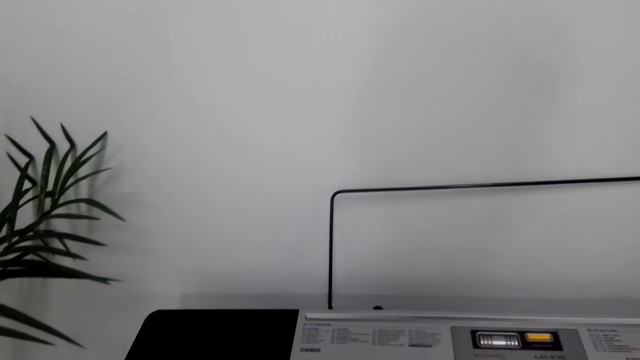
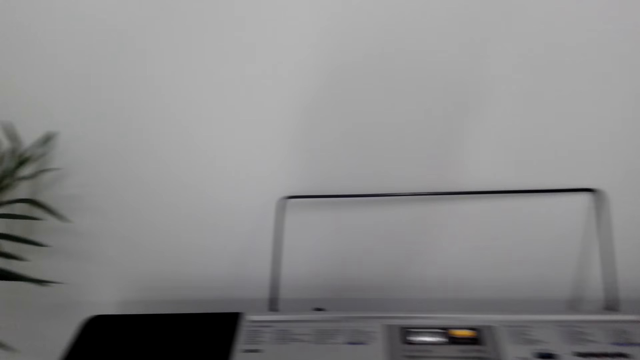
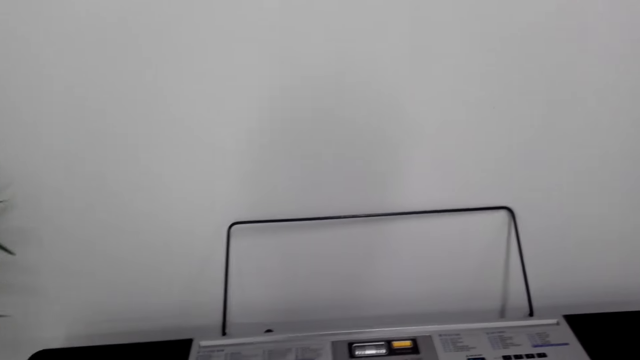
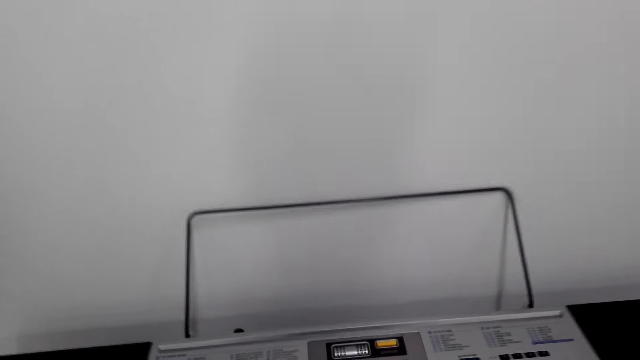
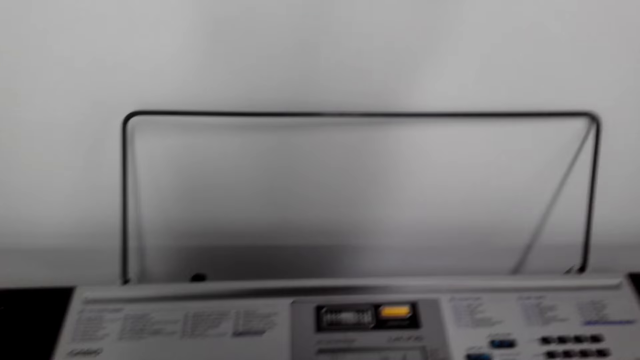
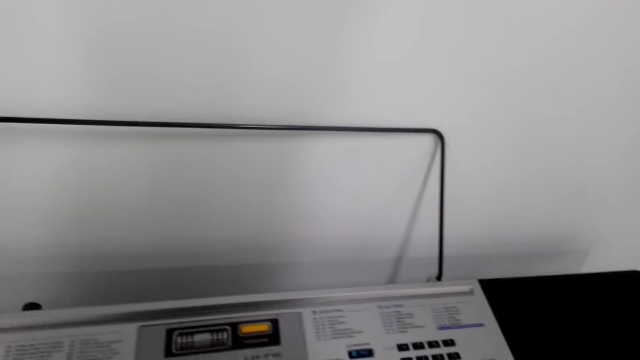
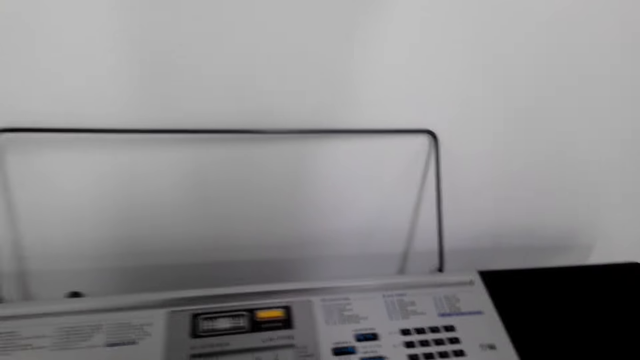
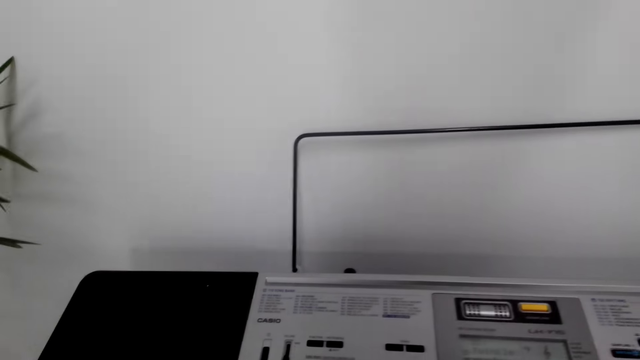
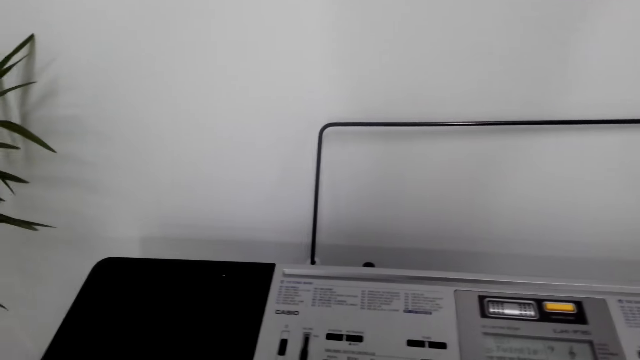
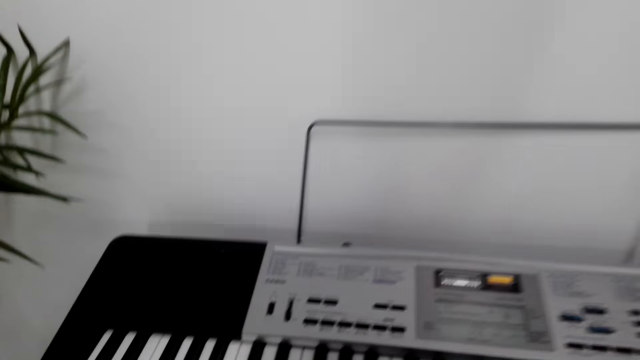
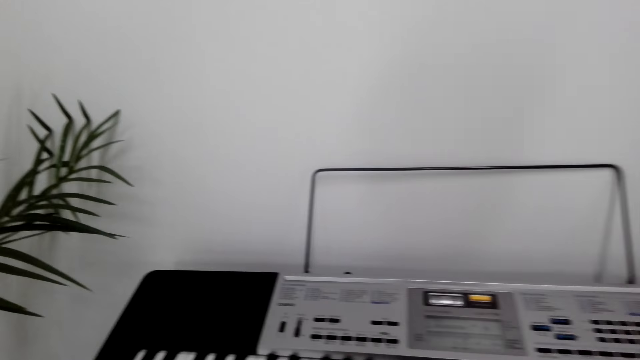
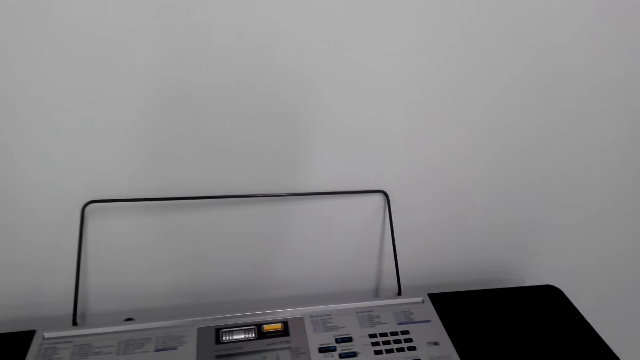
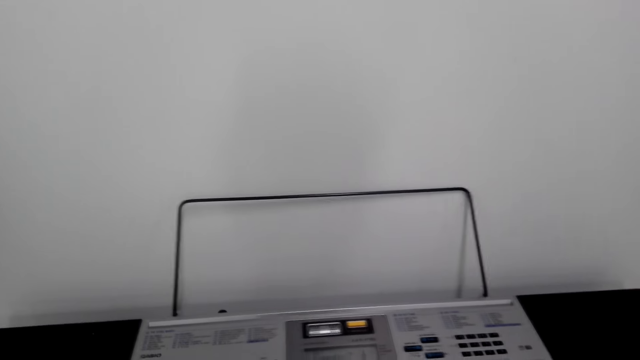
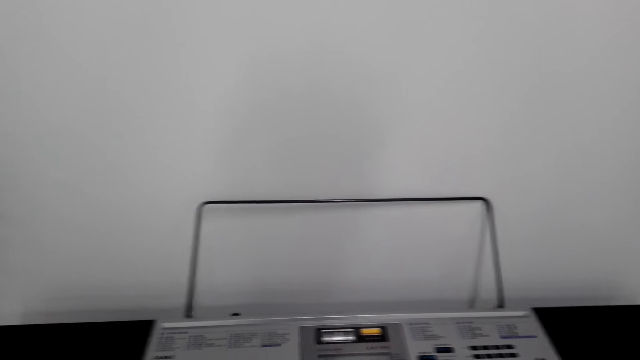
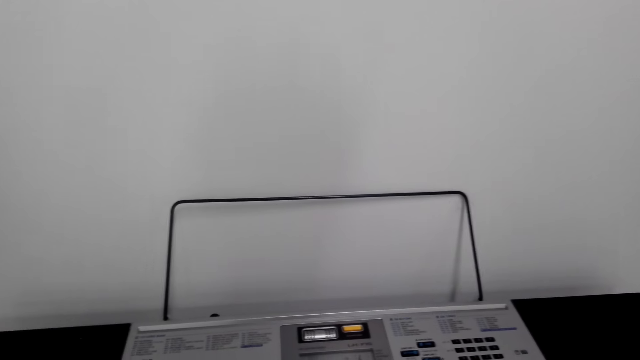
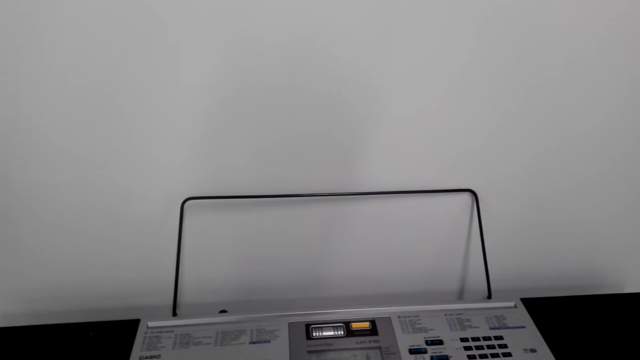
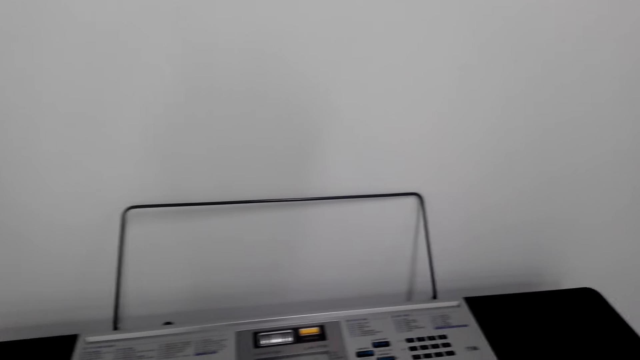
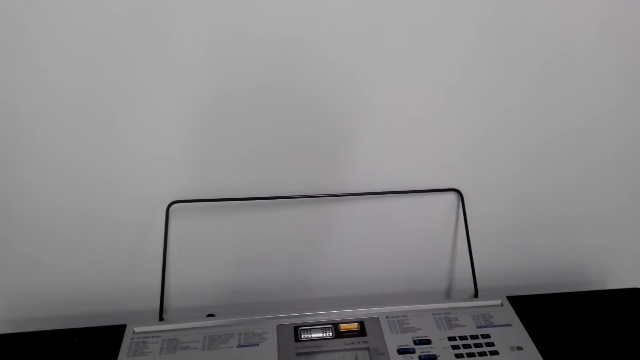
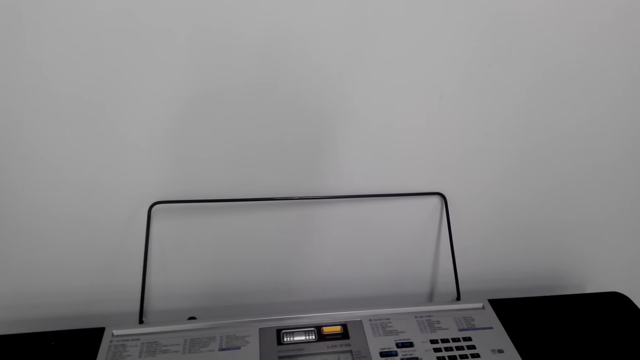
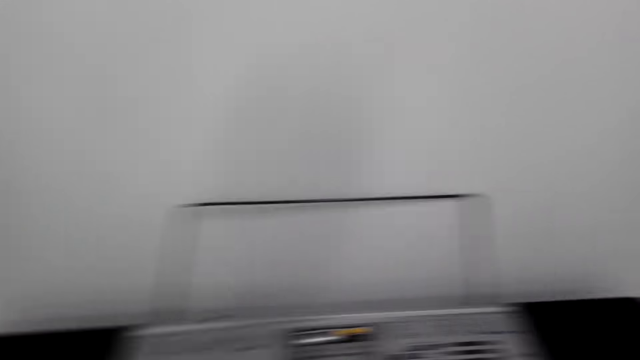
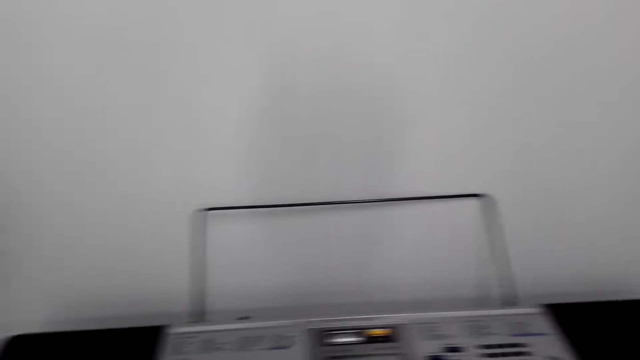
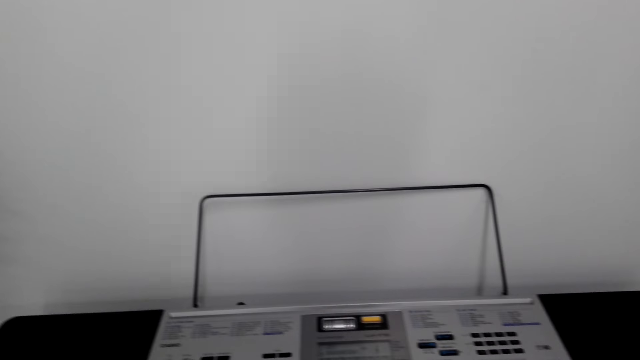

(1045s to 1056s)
The camera wearer plays the piano. They stop playing the piano. They play the piano.

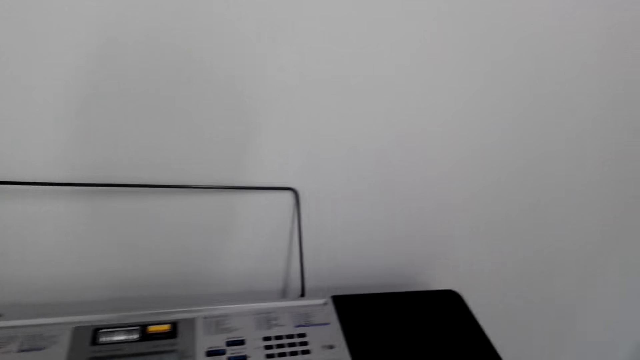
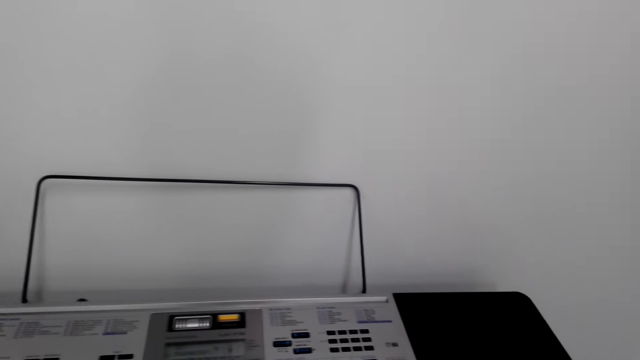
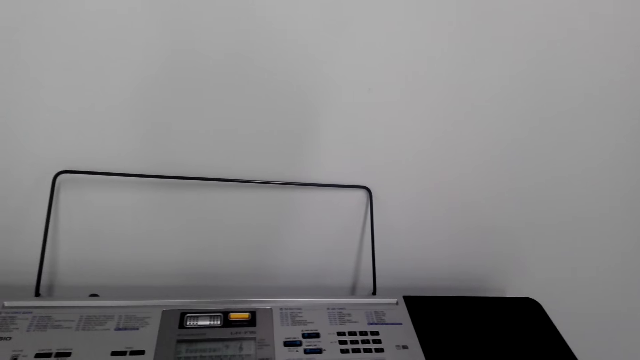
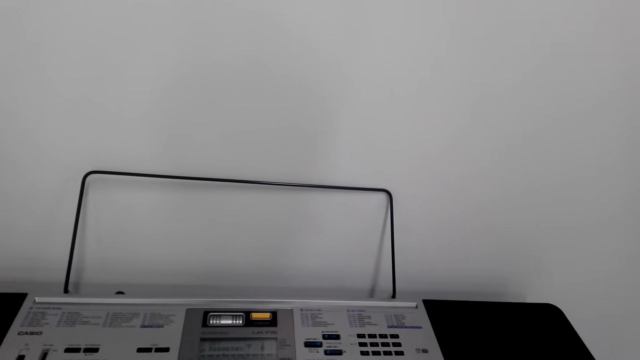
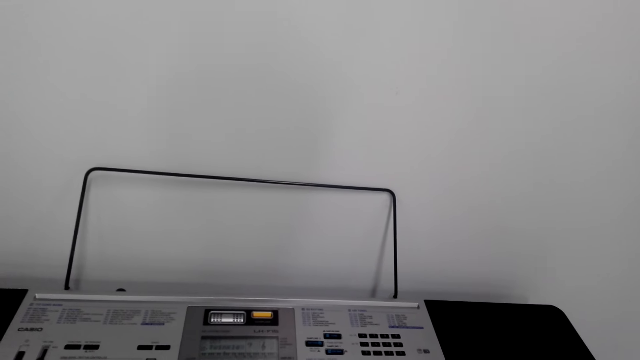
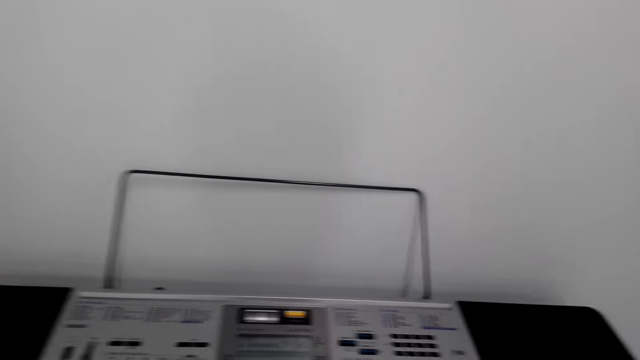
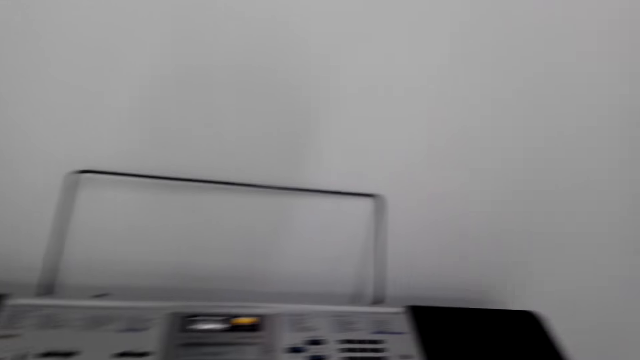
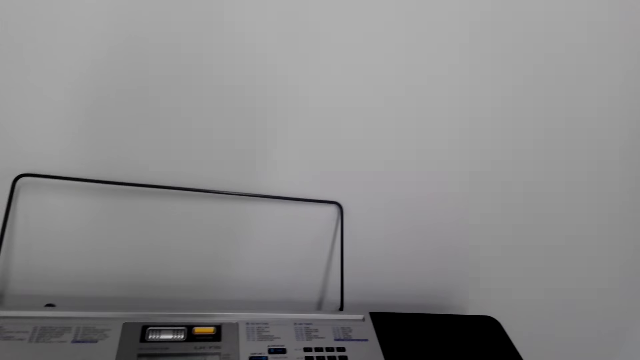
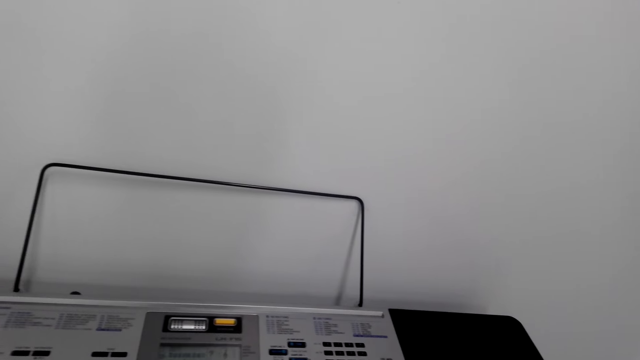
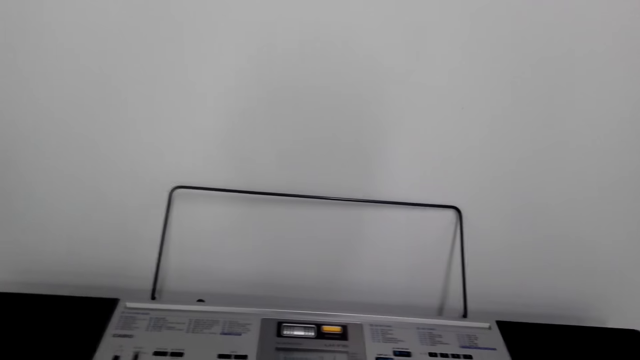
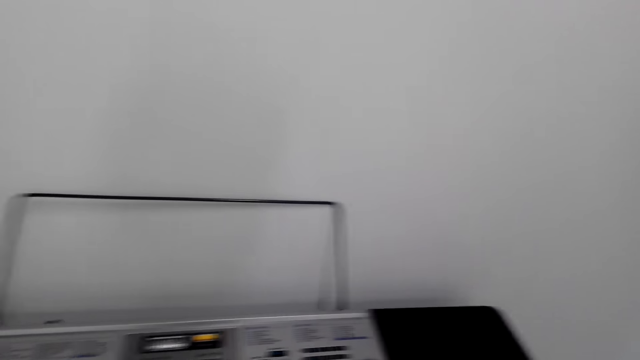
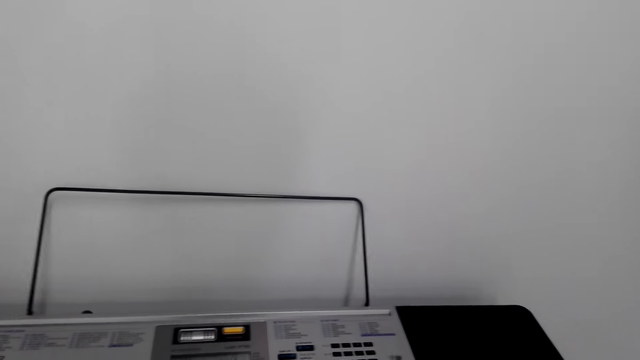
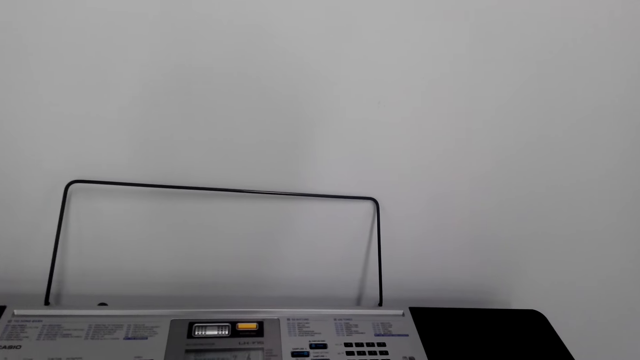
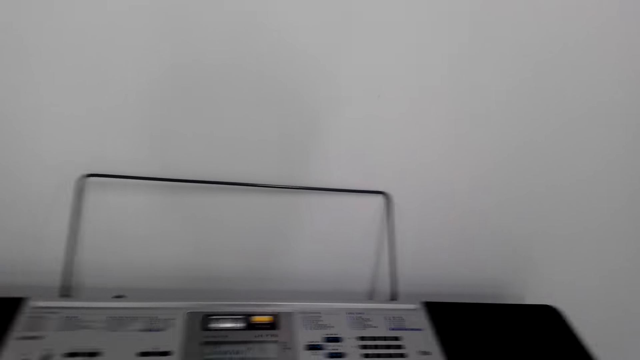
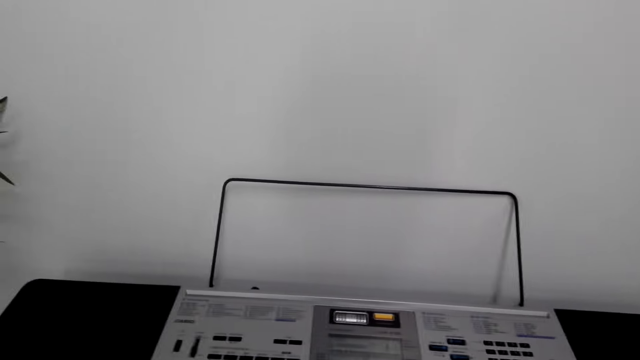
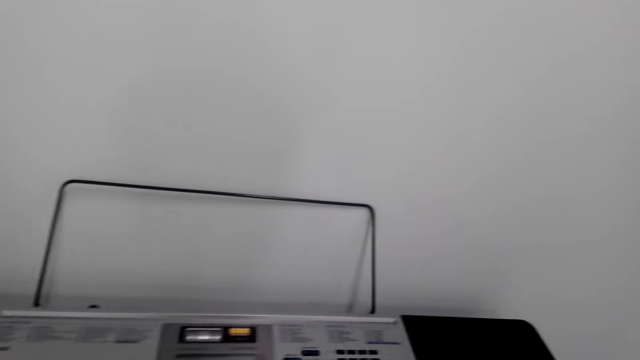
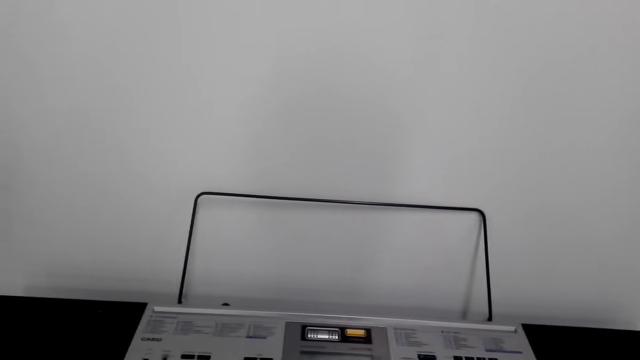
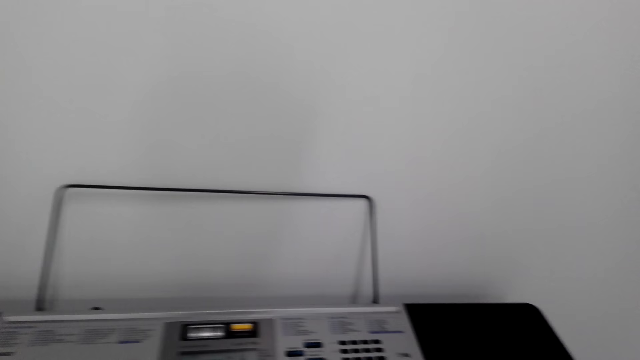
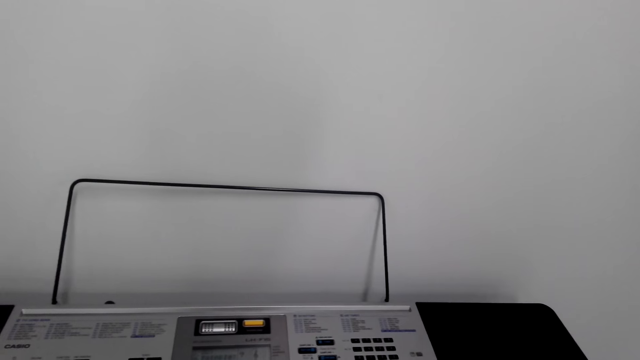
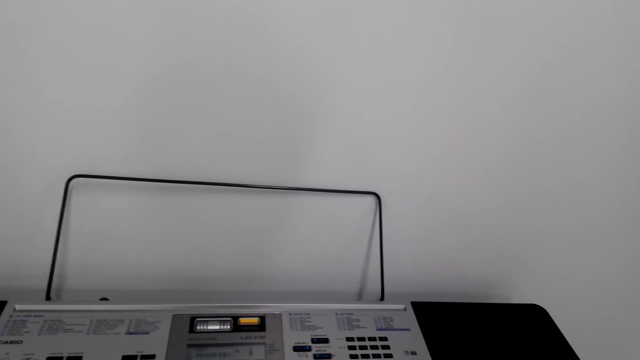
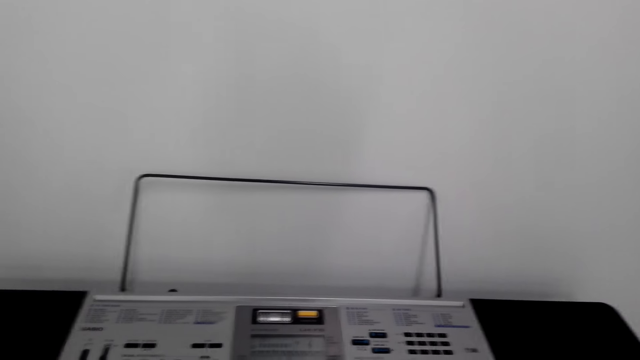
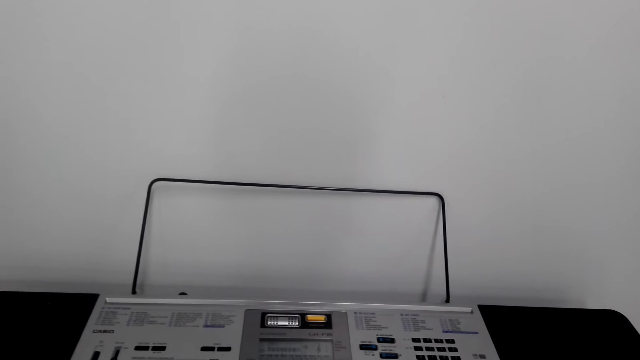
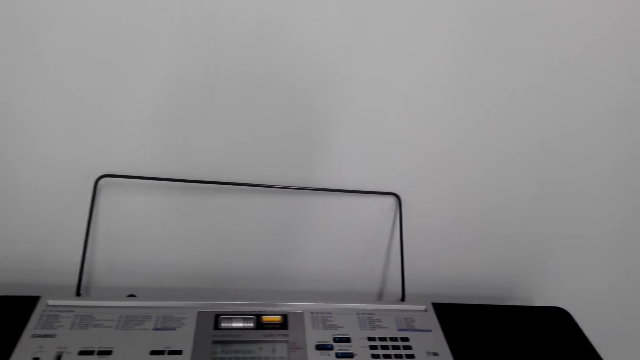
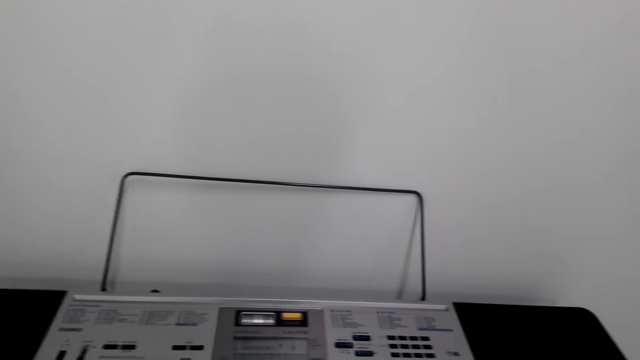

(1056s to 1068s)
The camera wearer plays the piano.
